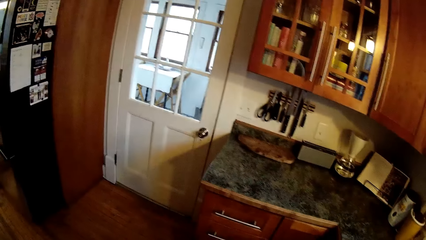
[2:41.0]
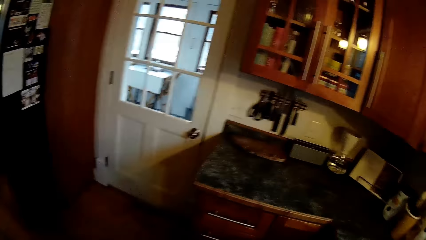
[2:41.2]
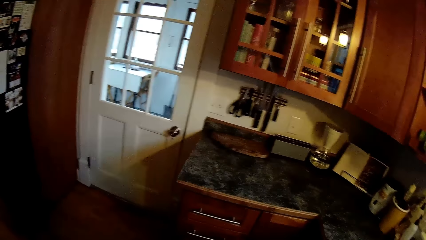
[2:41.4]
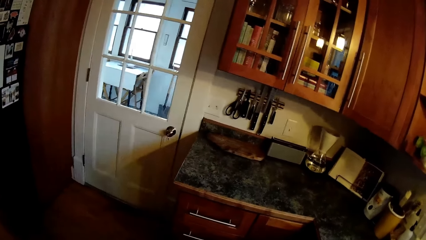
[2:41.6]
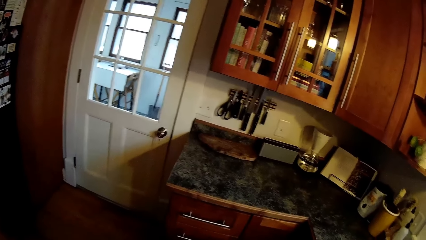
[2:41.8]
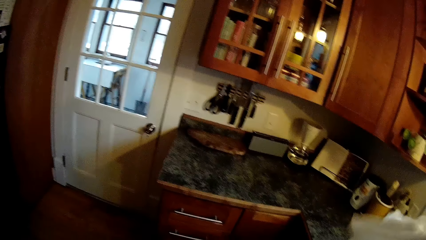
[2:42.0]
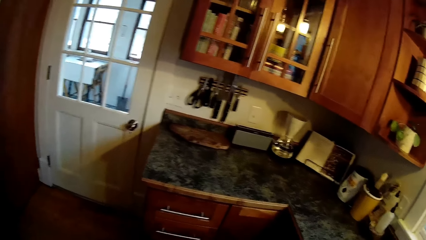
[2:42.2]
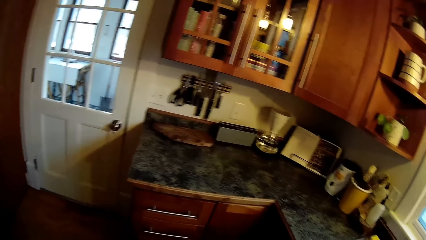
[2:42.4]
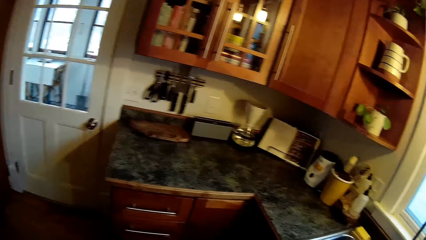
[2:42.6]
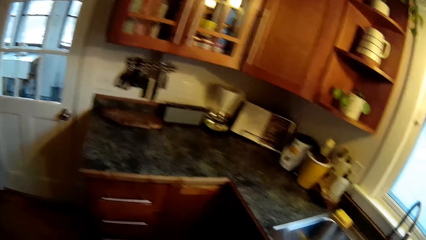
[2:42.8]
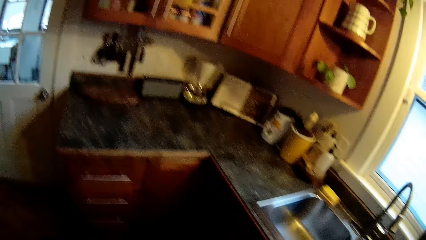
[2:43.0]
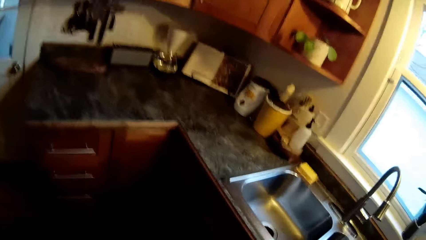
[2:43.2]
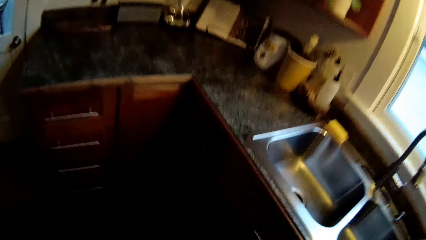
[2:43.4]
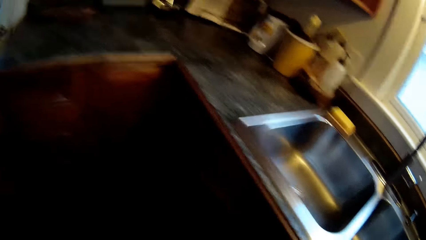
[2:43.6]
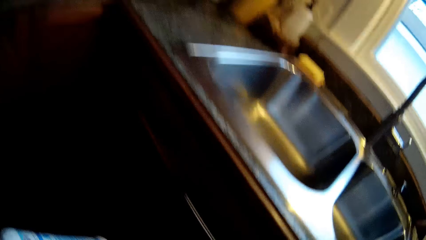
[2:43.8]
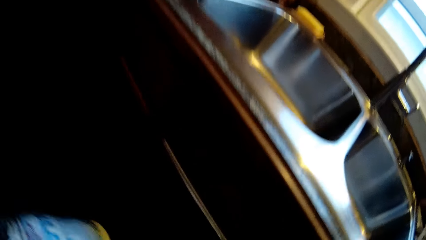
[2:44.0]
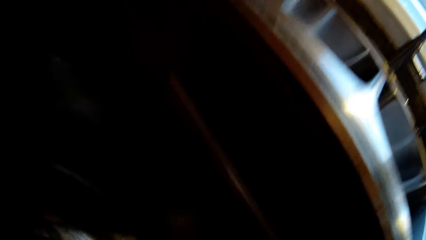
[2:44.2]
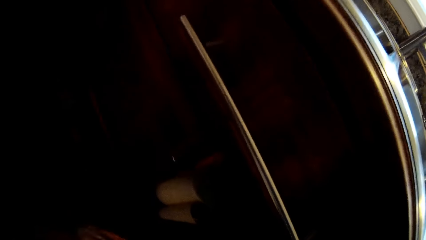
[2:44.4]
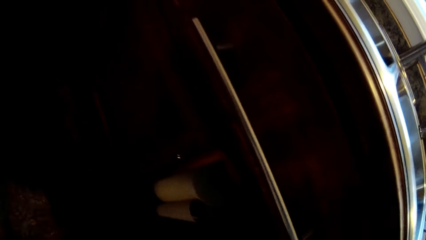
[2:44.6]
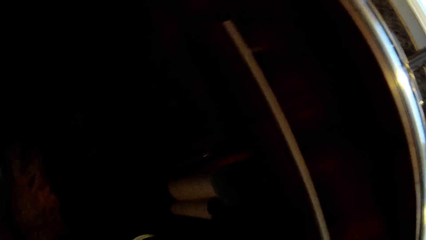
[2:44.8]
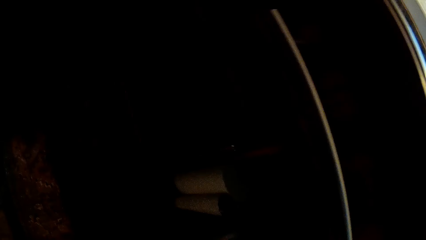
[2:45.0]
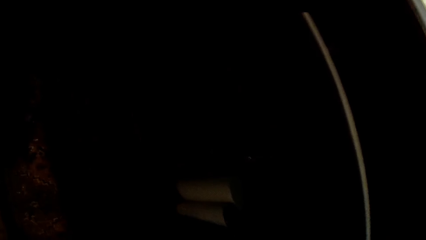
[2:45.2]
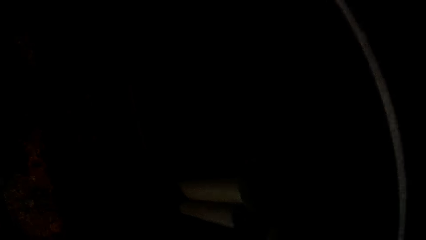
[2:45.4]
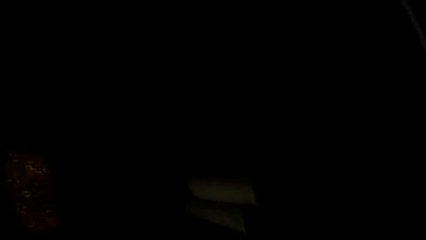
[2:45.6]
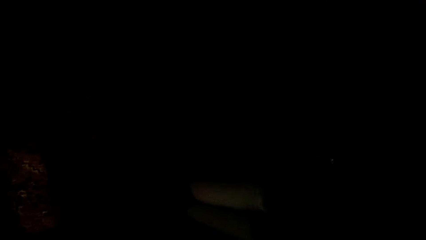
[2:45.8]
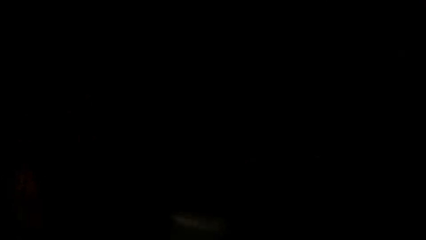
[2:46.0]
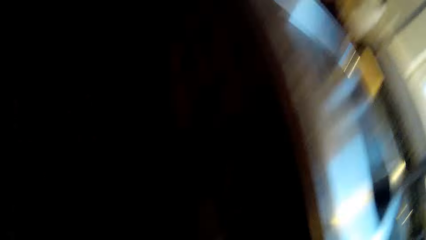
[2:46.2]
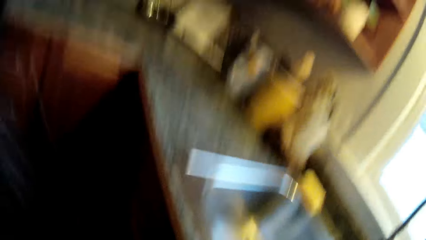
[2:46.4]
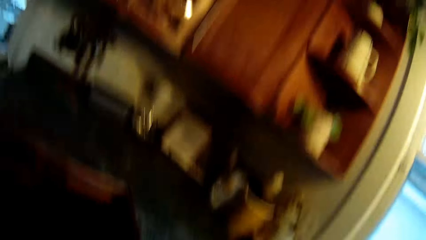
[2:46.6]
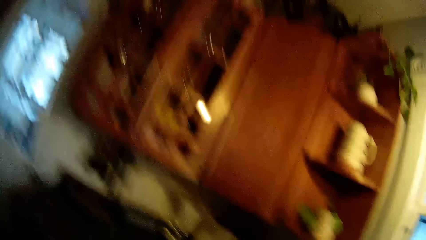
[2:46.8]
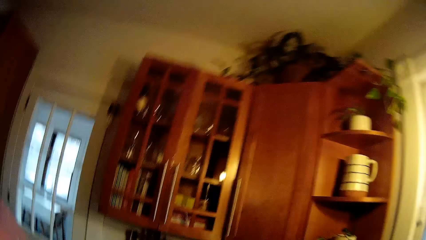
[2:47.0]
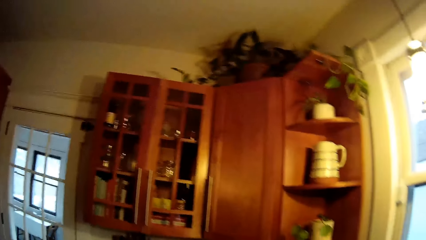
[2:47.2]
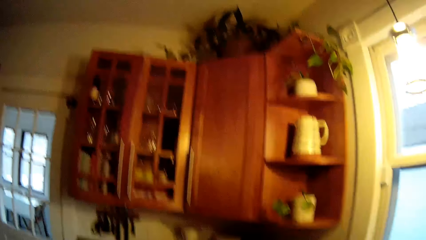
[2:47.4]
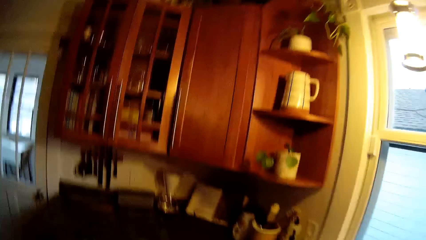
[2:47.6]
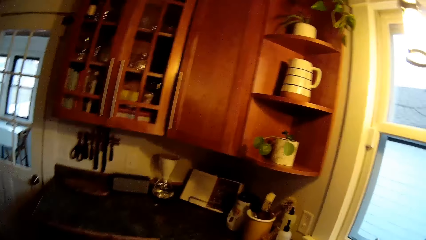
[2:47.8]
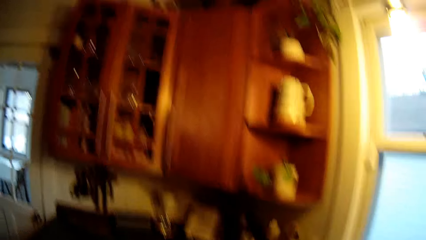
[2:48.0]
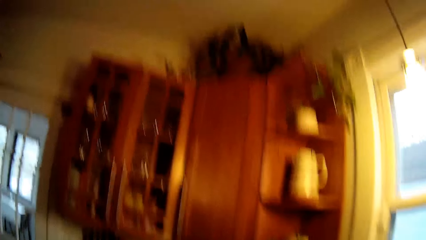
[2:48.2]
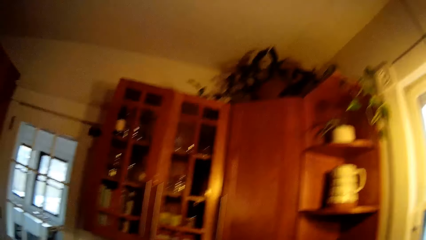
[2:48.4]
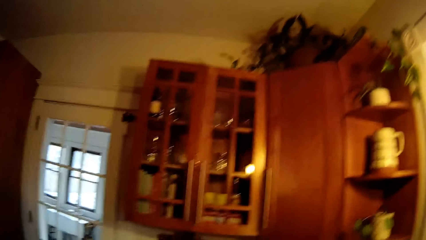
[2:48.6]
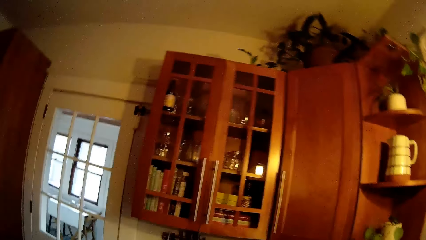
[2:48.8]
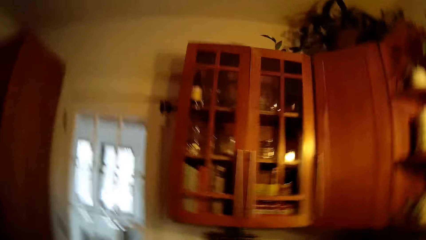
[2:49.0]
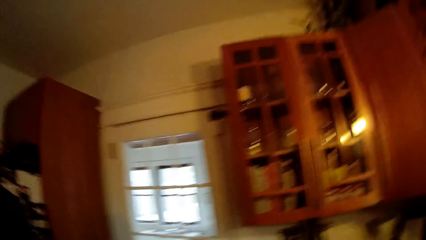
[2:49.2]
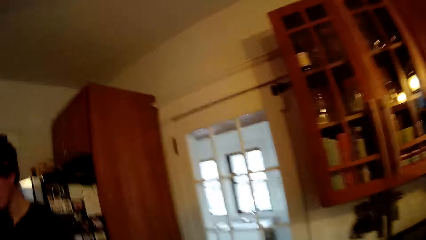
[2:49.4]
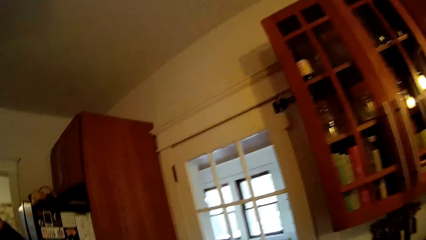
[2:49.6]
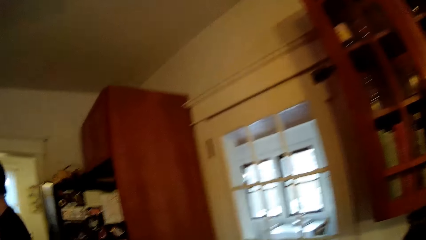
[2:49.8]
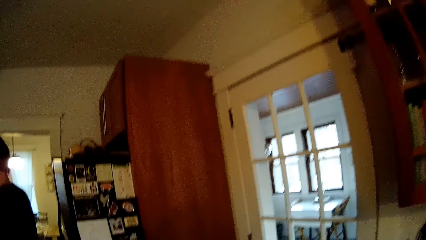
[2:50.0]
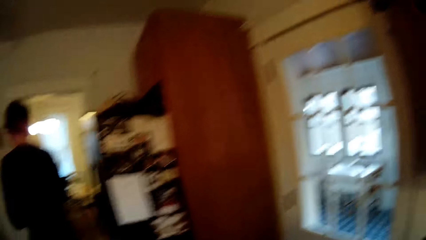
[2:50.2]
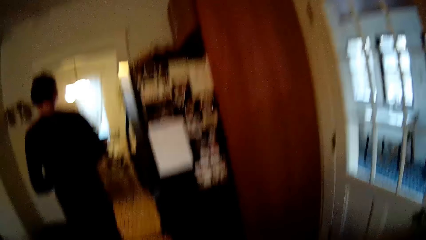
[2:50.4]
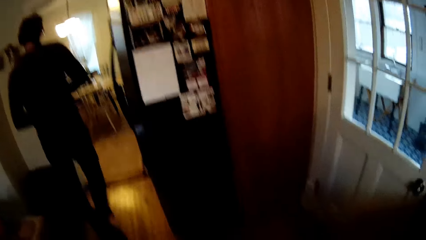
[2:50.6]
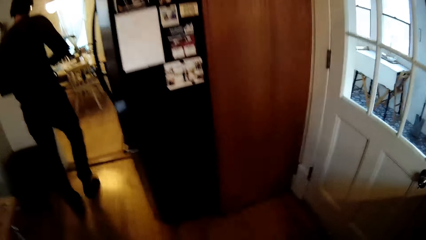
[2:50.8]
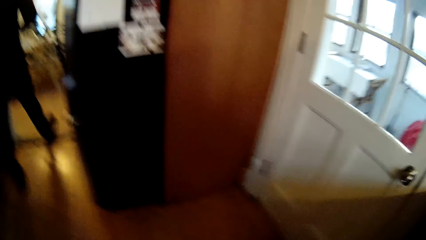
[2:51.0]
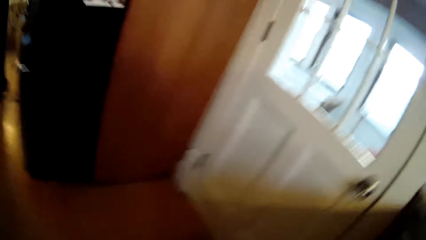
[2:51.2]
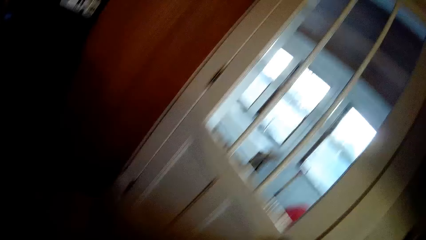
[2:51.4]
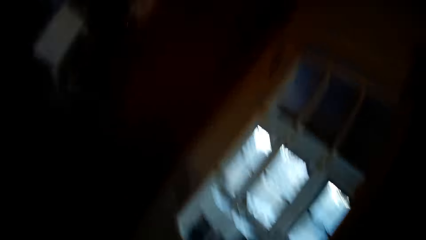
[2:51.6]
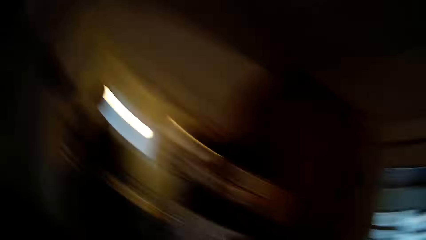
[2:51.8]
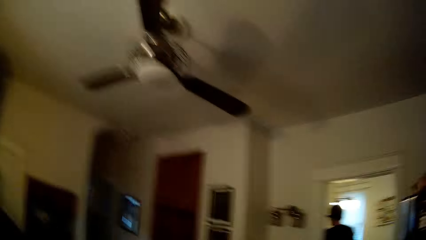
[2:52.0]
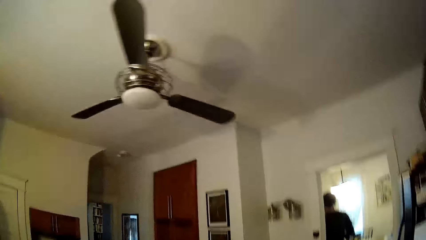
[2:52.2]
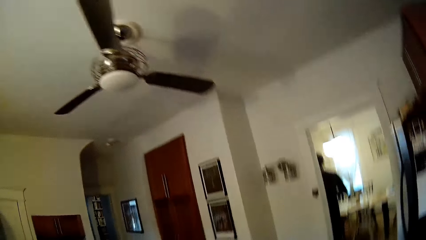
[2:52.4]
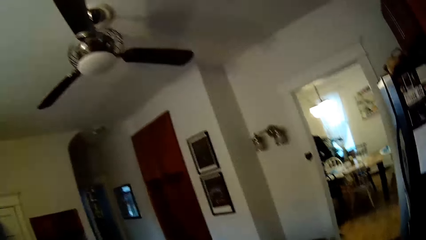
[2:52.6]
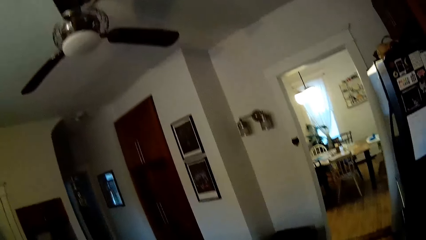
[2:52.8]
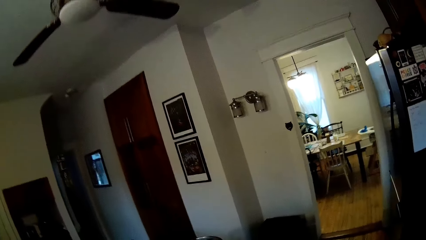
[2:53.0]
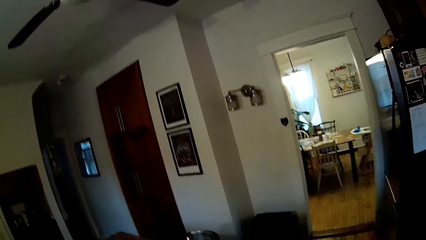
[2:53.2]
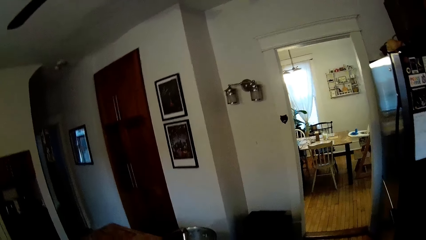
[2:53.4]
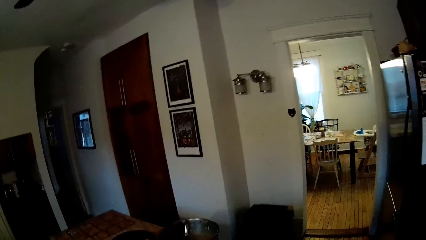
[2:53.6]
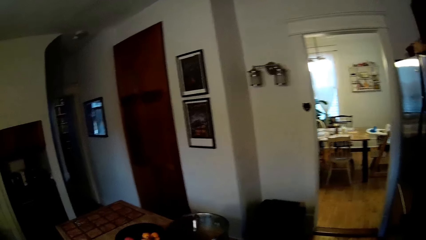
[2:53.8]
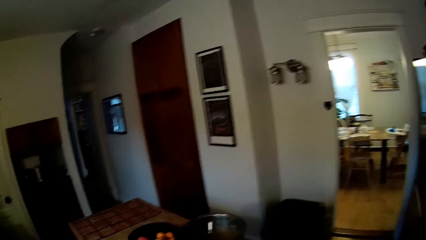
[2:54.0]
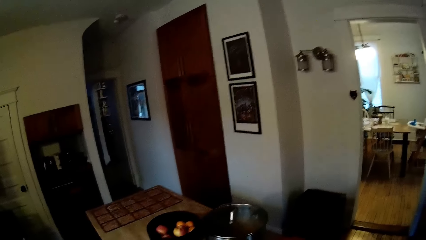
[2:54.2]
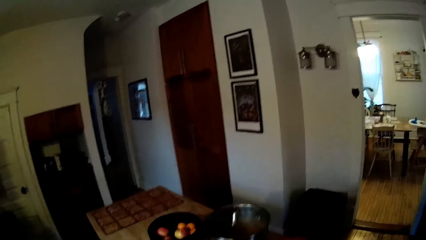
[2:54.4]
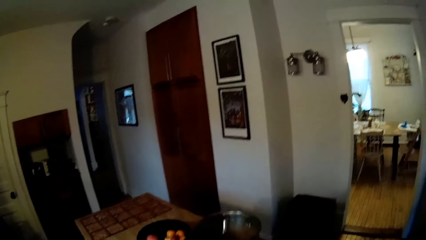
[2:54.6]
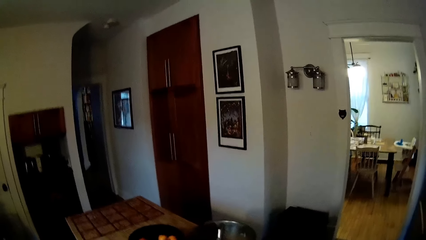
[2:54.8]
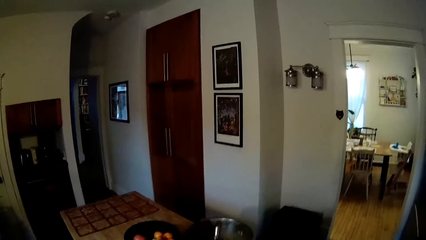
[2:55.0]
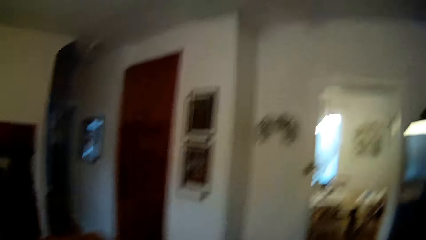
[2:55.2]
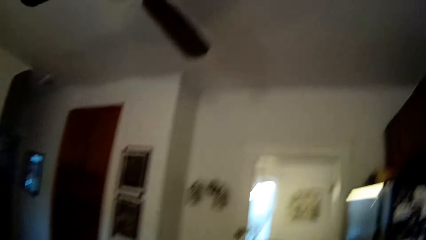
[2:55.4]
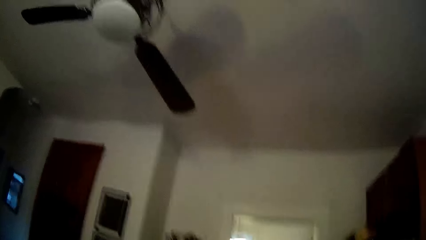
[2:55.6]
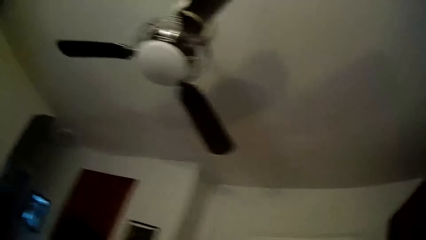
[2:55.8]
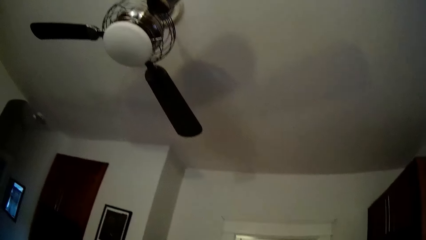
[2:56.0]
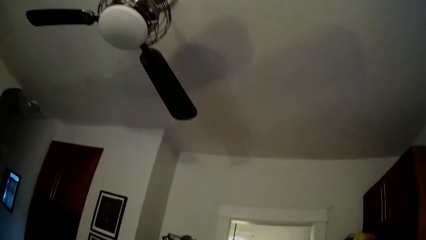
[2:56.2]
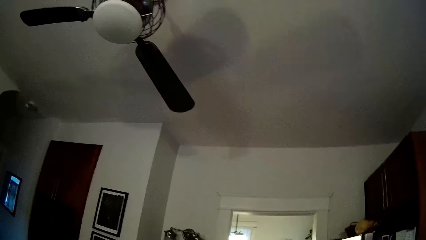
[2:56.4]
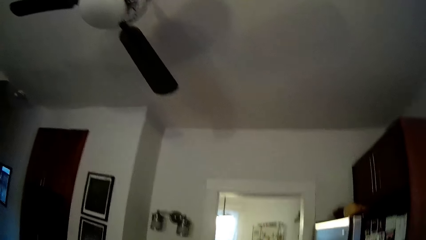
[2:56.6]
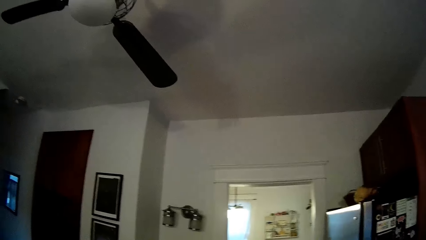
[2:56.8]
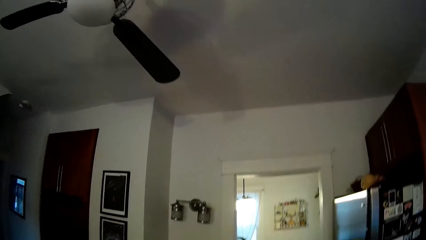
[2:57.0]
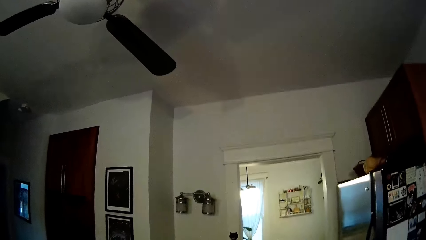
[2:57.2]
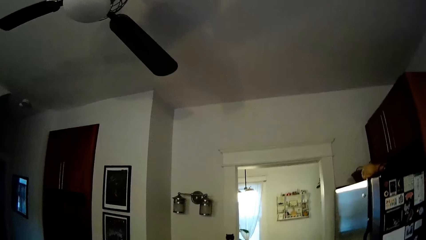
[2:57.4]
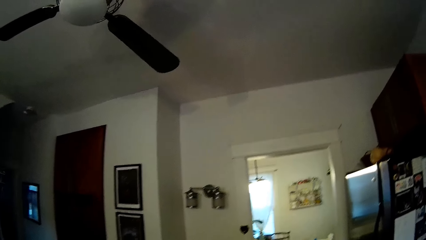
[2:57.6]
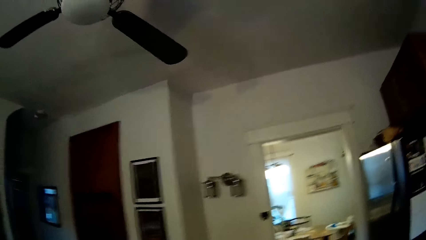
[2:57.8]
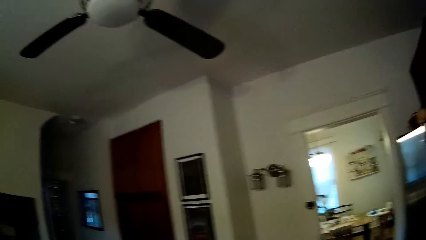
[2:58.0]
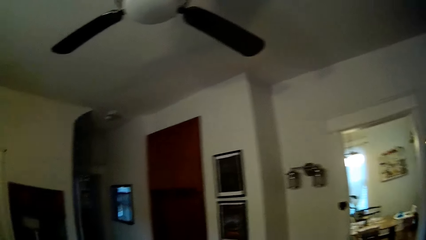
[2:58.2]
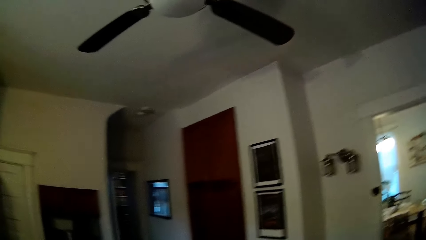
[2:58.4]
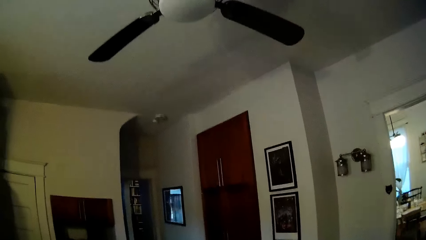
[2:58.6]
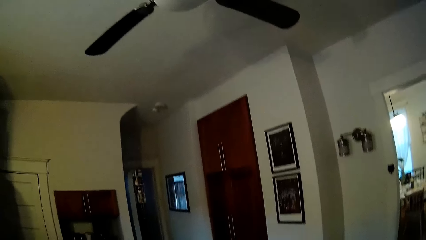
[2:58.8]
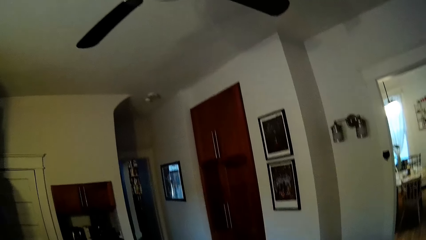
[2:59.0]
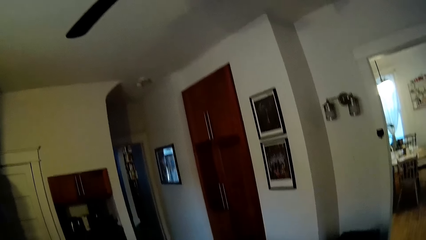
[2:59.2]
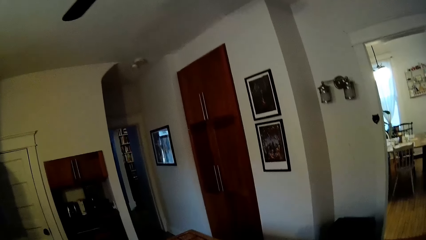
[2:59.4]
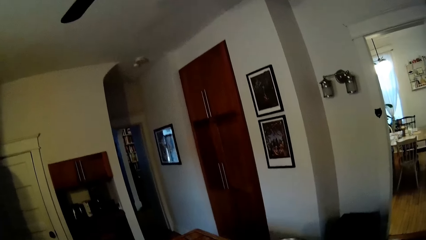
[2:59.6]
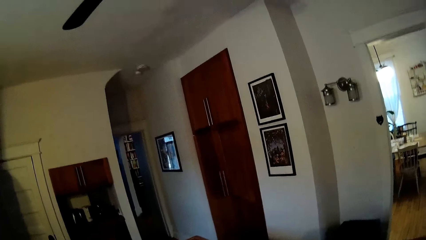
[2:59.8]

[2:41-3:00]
The man walks out of the kitchen.
